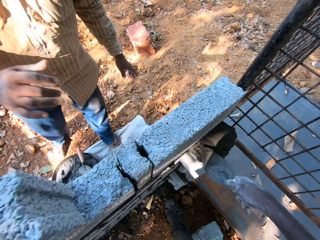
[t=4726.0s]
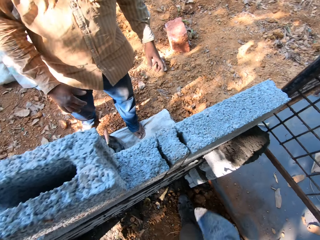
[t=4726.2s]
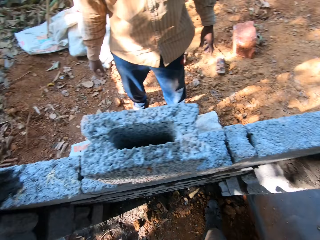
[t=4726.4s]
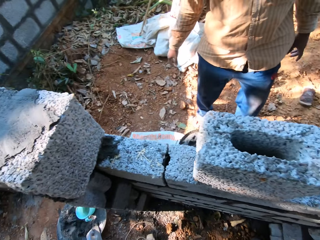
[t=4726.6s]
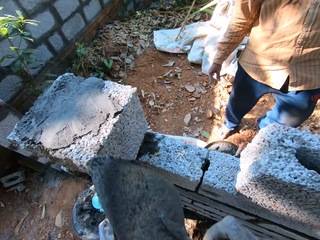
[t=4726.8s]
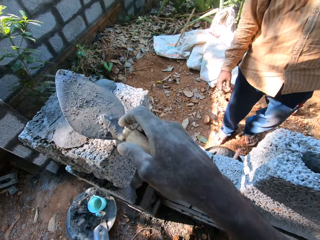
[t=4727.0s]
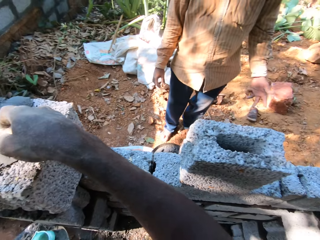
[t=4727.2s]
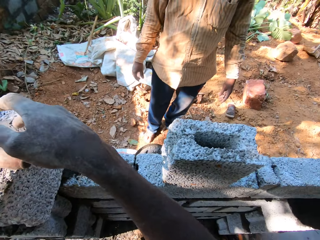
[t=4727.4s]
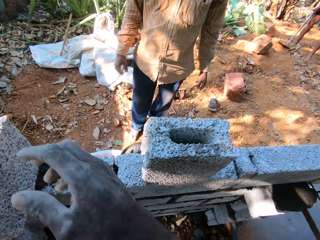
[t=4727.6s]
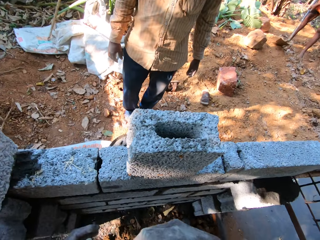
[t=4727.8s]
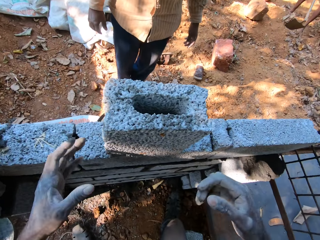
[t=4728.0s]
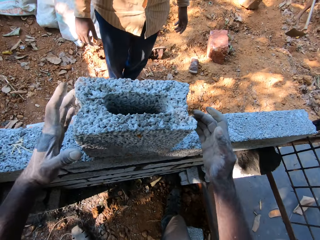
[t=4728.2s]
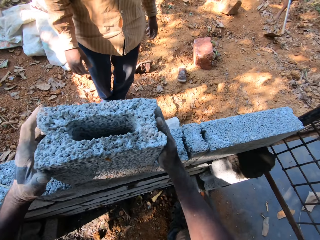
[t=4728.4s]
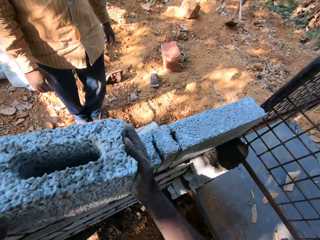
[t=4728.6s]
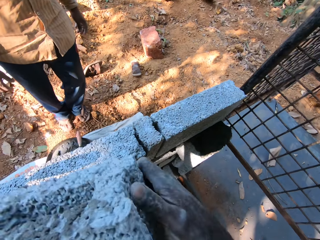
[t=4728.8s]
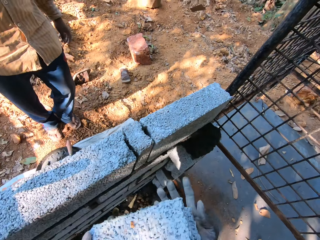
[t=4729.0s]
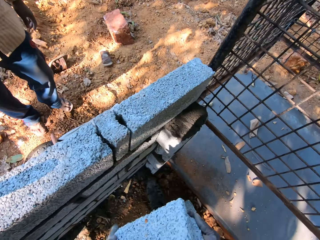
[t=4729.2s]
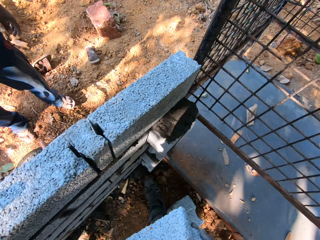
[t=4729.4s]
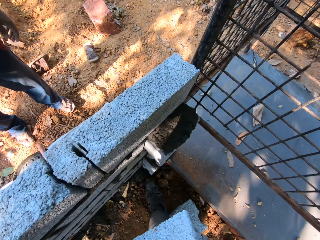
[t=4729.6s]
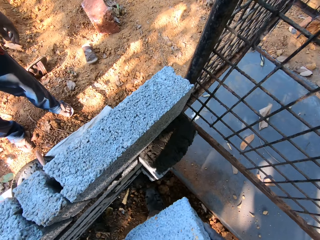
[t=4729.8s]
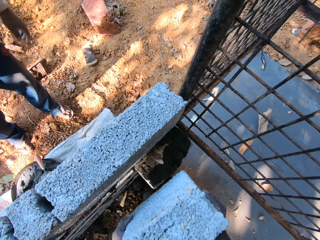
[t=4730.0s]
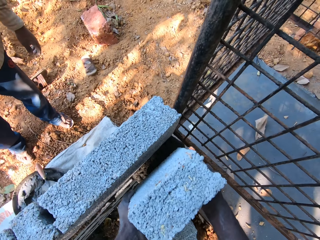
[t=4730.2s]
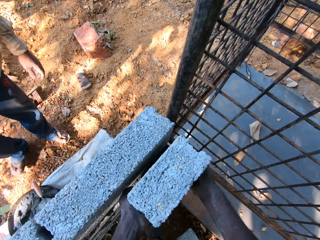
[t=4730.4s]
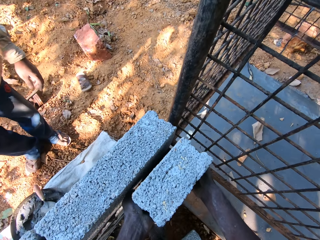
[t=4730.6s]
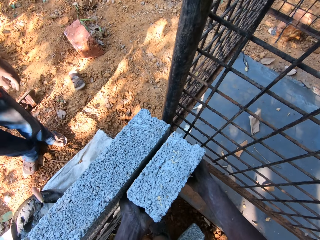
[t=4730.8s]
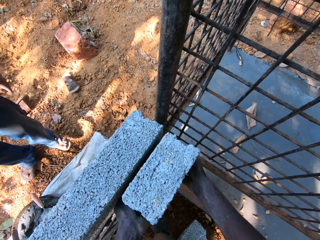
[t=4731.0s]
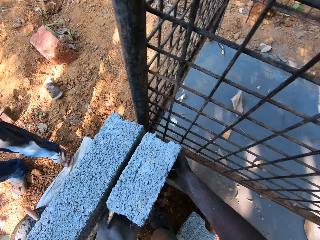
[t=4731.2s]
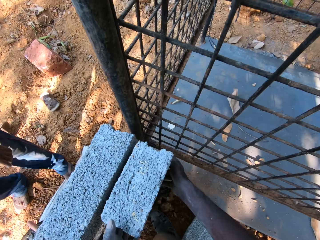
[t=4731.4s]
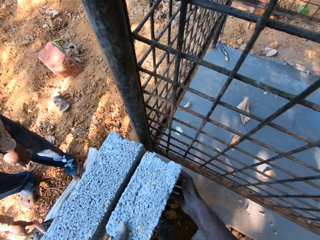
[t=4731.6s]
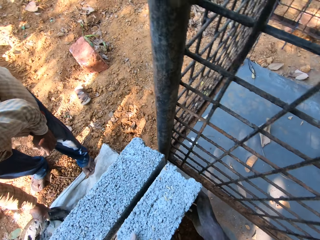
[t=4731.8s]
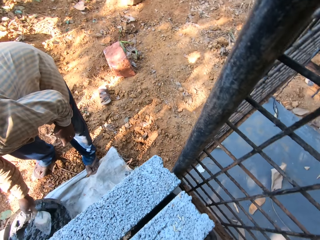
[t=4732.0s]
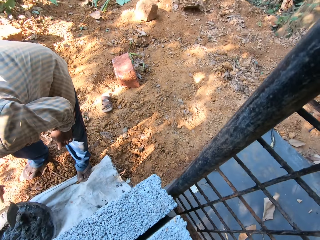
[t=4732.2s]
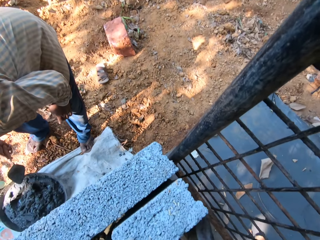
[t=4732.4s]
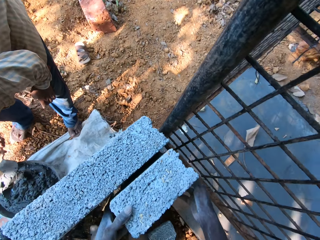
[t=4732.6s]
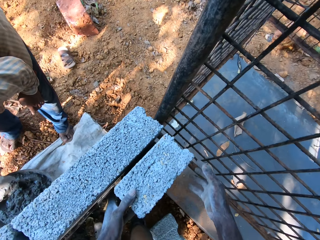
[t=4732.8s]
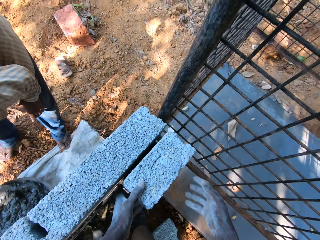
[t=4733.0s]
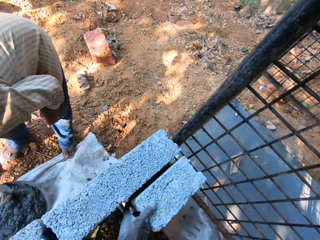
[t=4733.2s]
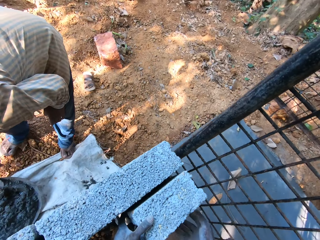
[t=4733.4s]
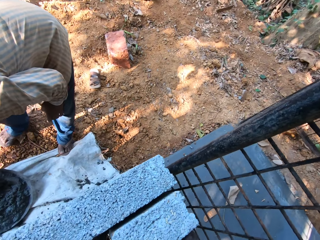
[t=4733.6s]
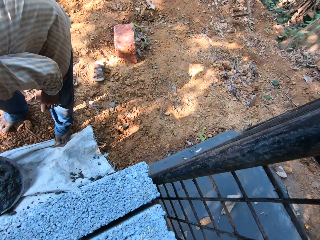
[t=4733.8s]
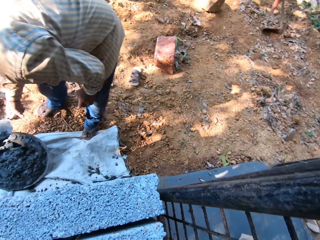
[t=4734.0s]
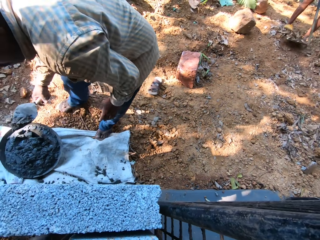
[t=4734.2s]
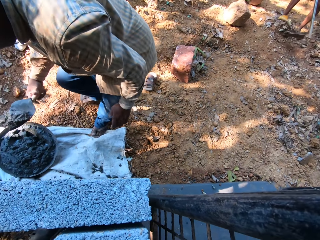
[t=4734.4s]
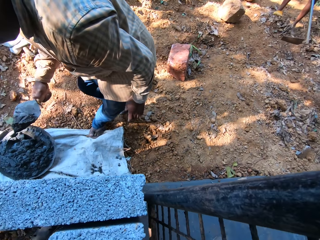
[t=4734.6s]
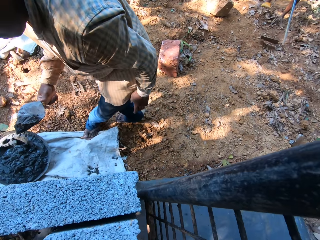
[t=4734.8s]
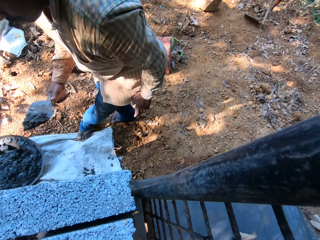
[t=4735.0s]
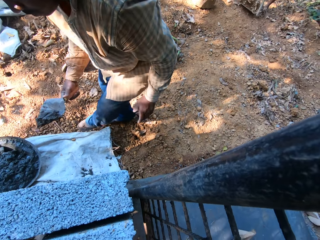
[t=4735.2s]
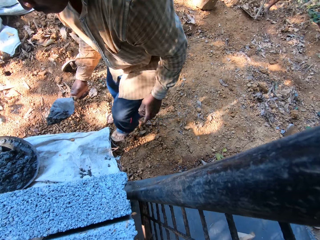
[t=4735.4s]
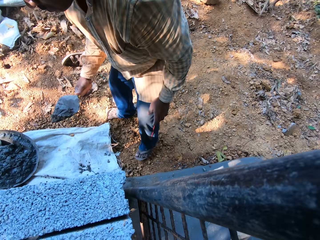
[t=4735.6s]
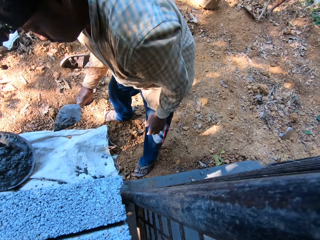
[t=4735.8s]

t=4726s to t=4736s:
The camera wearer drops the hand trowel in his right hand on the wall. He carries the concrete block on the wall with both hands. He picks up the concrete block from the wall. He places the concrete block in both hands on the concrete on the wall. The man picks up the hand trowel in the tray on the ground with his right hand and packs concrete from the tray on the ground with the hand trowel in his right hand.

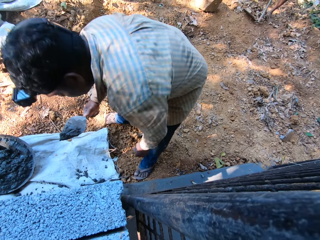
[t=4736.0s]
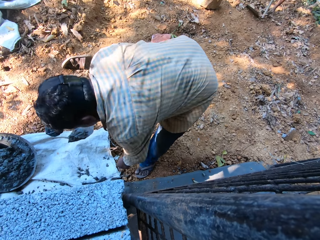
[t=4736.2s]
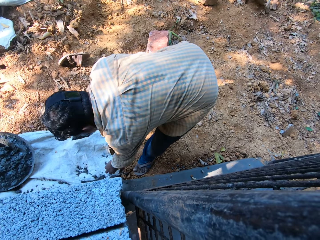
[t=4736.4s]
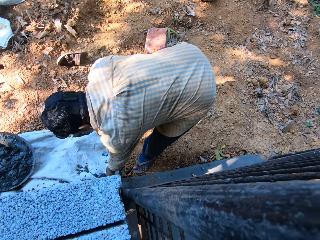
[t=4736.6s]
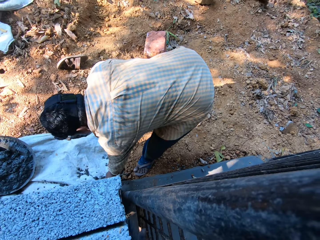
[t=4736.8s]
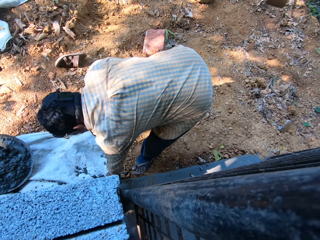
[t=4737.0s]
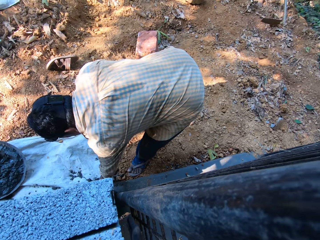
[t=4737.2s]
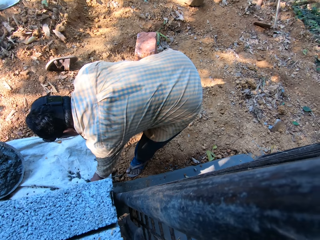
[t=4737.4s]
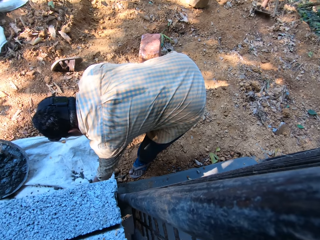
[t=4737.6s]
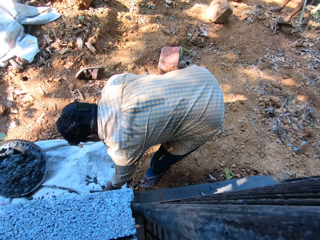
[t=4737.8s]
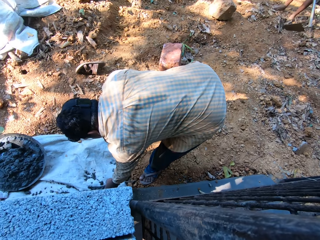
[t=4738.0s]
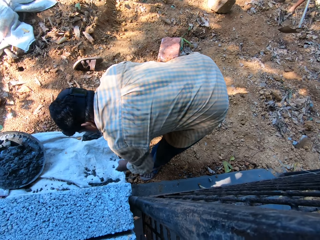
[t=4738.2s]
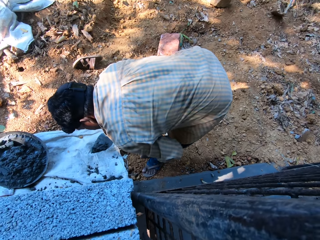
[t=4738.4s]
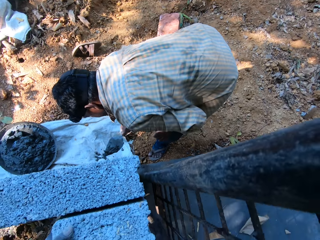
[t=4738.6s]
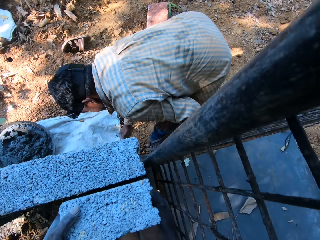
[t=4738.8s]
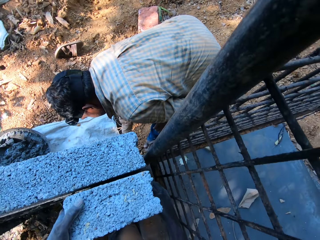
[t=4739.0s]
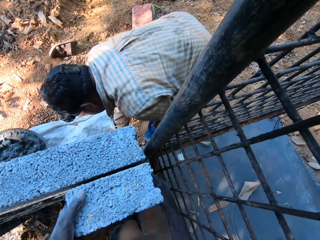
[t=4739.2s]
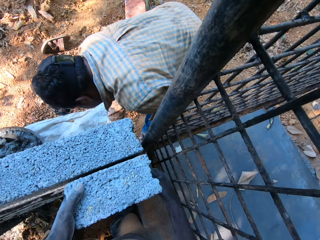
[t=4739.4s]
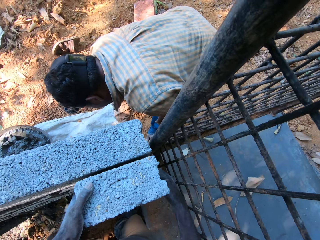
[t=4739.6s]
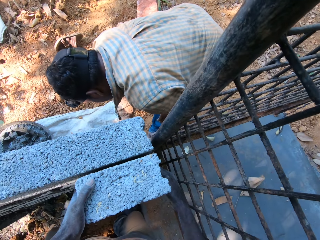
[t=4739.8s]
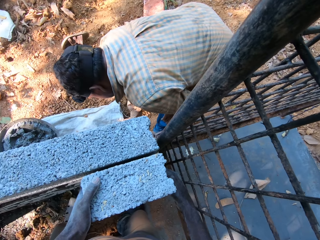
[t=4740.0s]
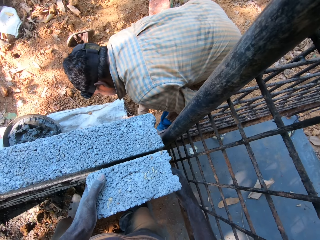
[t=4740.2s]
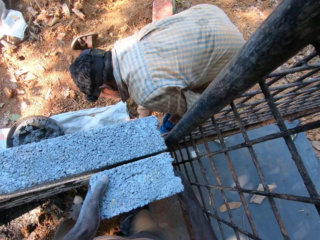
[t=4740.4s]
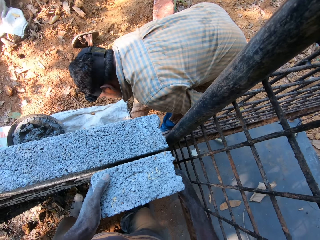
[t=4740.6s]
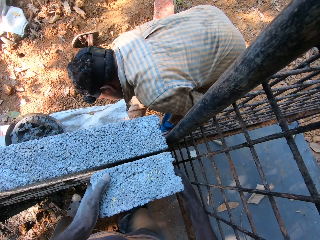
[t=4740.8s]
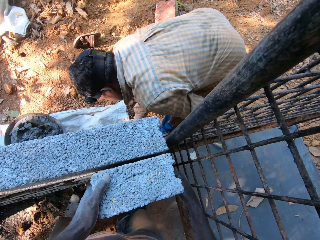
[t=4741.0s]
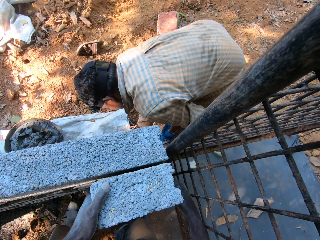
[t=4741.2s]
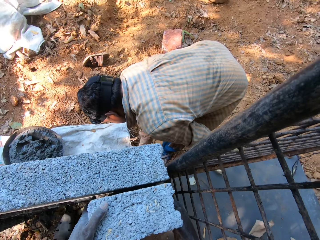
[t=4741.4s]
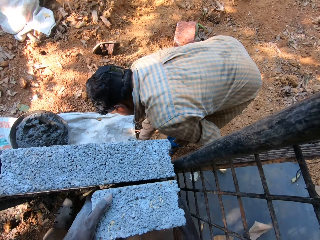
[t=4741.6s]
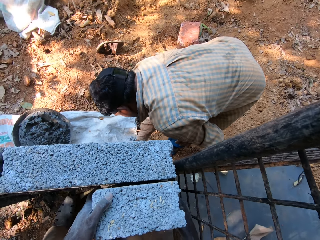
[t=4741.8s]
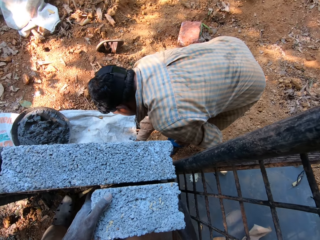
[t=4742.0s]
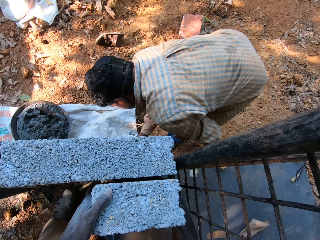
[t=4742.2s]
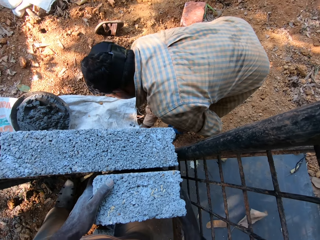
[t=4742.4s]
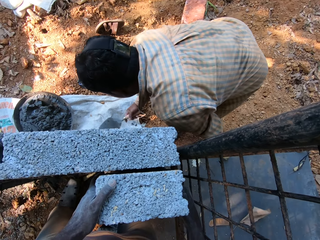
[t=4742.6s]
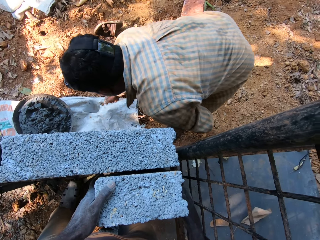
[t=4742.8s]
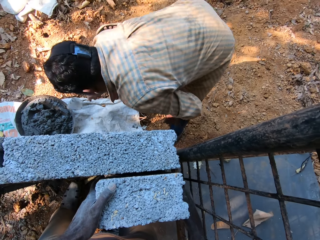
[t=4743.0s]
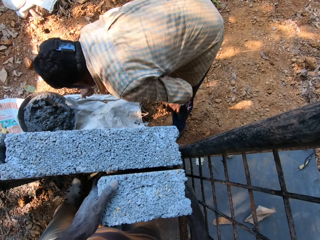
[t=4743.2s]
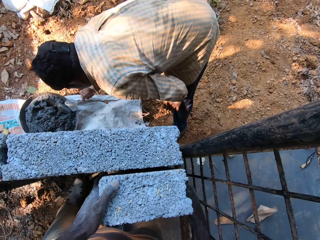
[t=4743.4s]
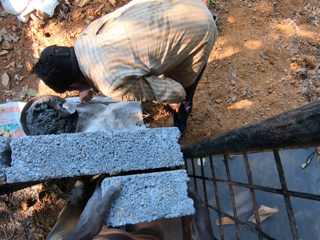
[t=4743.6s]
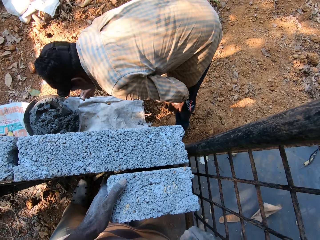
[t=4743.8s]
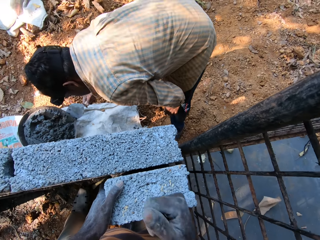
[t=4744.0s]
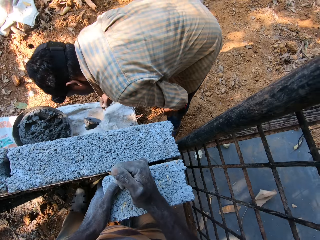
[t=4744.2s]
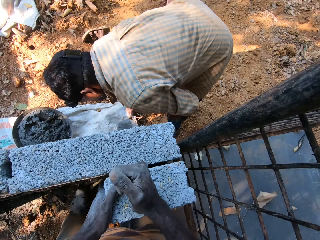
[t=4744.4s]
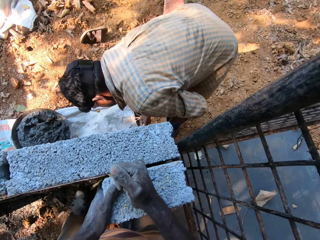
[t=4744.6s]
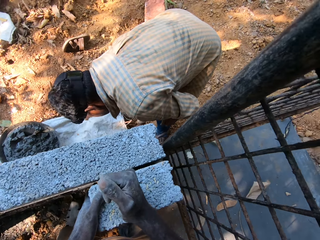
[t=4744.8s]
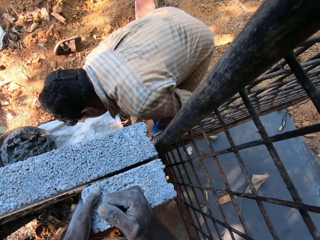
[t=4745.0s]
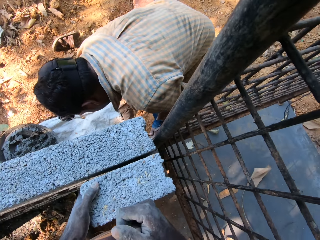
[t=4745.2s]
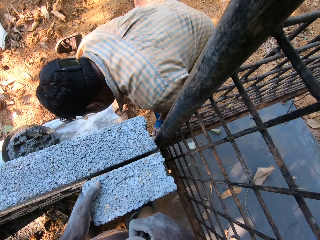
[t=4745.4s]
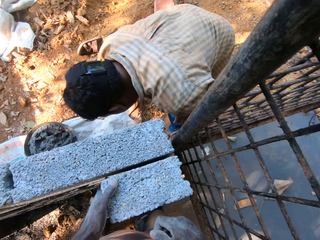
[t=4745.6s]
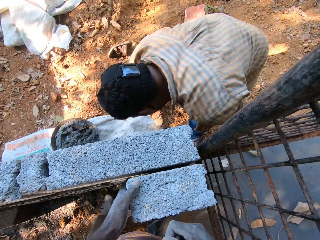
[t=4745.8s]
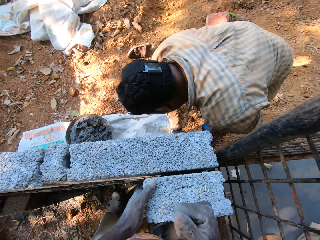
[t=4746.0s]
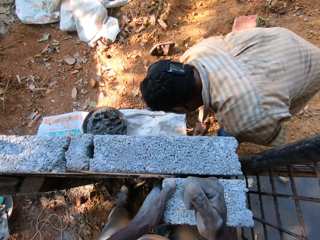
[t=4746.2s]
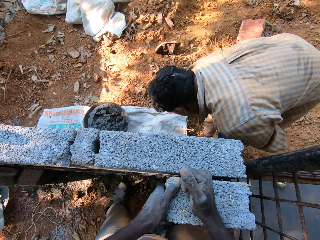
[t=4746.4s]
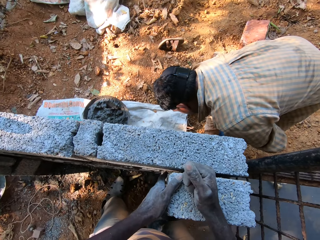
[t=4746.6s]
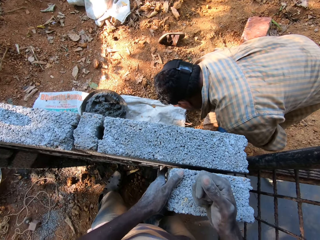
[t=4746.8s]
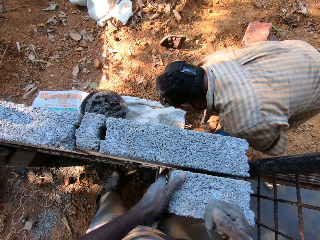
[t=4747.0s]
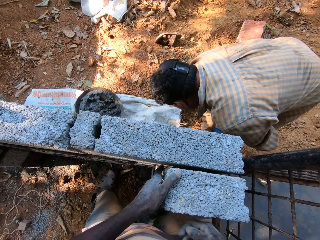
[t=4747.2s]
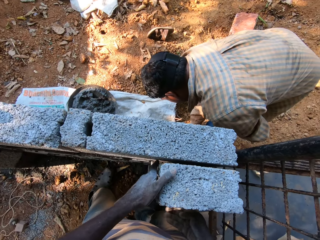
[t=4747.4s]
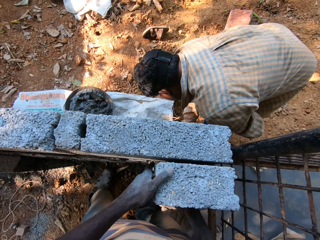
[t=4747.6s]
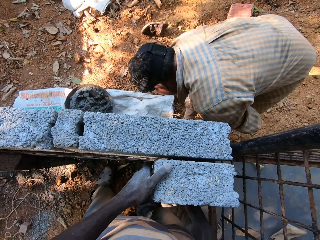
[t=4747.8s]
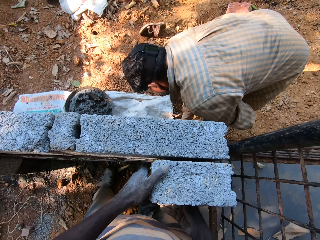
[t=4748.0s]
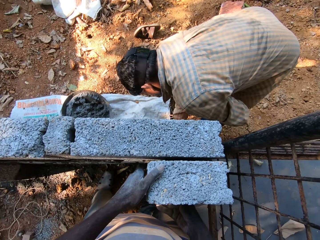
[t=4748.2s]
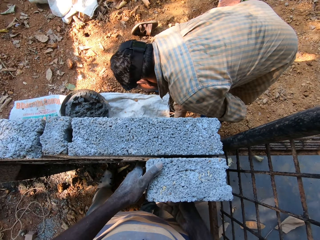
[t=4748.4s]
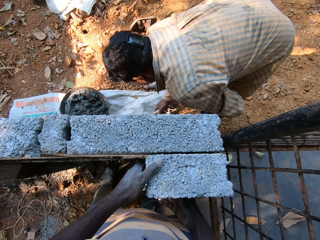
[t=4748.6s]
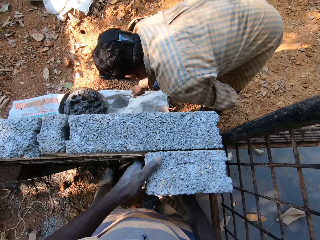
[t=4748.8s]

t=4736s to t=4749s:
The man picks some stones from the plastic bag on the ground with his left hand. The man plasters the wall with the hand trowel in his right hand. The man packs concrete from the tray on the ground with the hand trowel in his right hand. The camera wearer hits the concrete block with his right hand. The man plasters the wall with the hand trowel in his right hand. The camera wearer hits the concrete block with his right hand.
